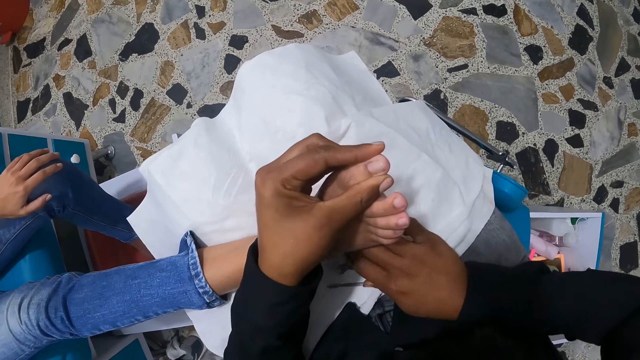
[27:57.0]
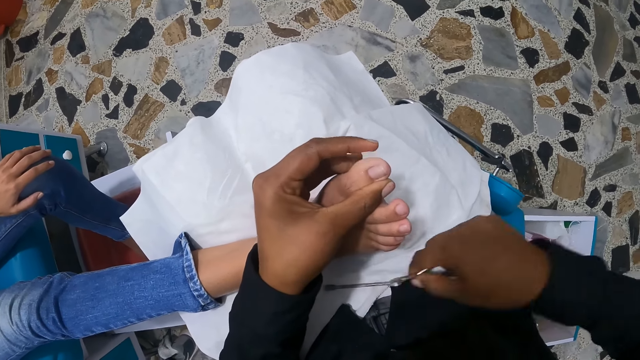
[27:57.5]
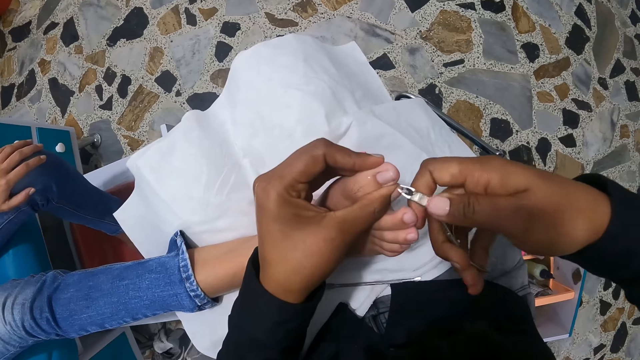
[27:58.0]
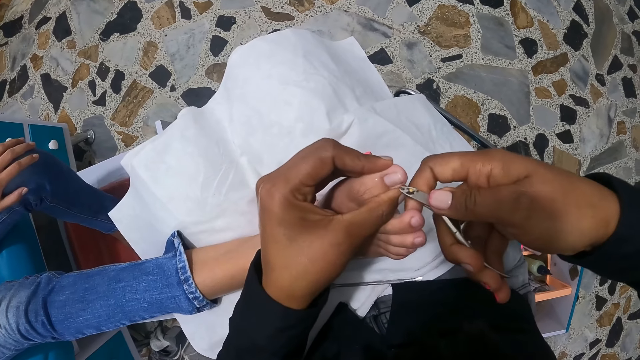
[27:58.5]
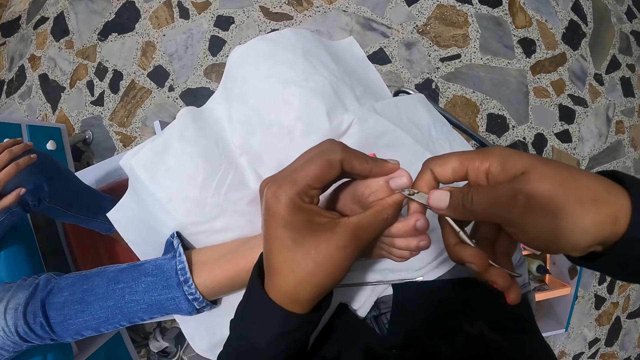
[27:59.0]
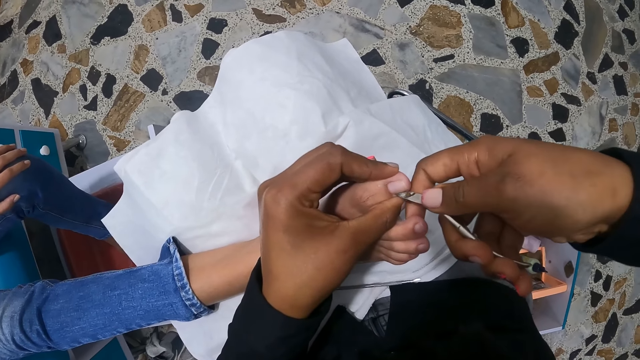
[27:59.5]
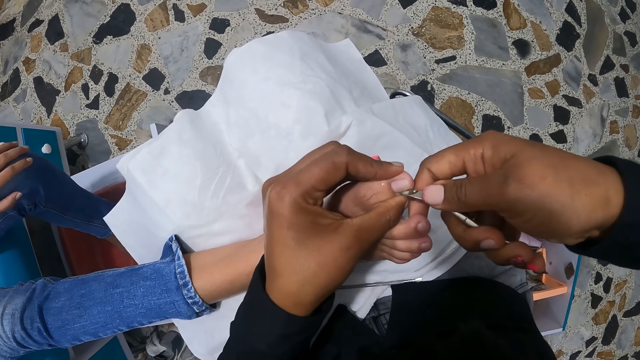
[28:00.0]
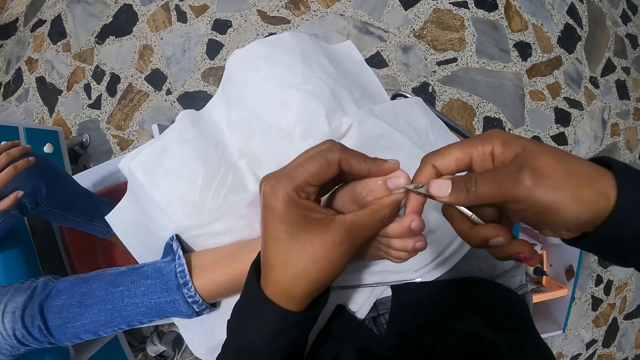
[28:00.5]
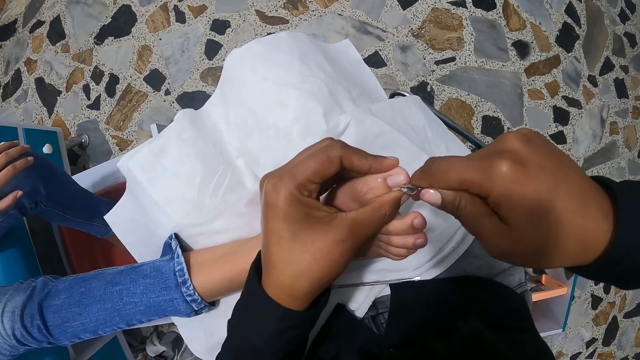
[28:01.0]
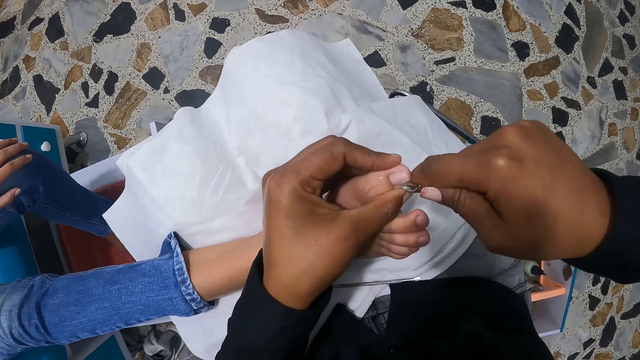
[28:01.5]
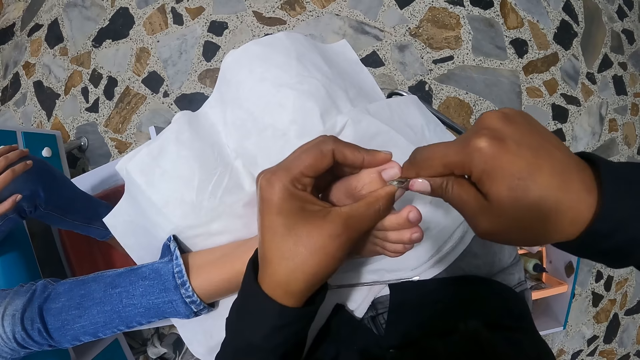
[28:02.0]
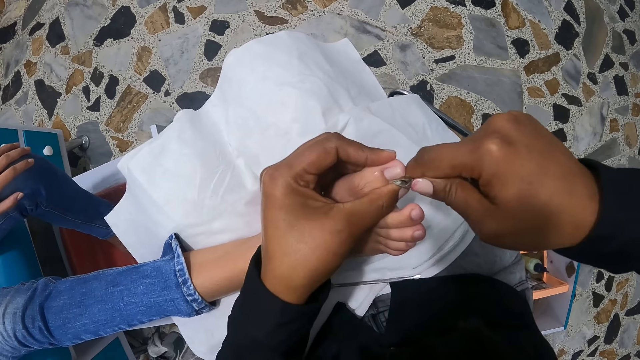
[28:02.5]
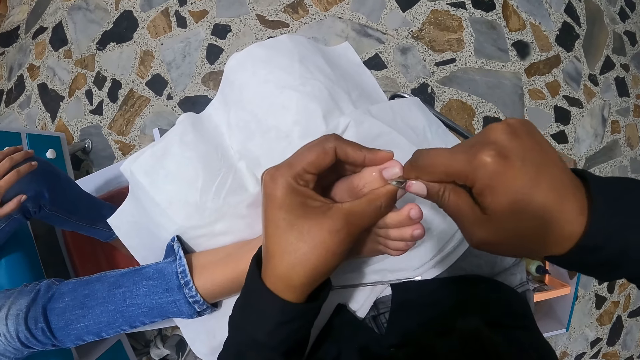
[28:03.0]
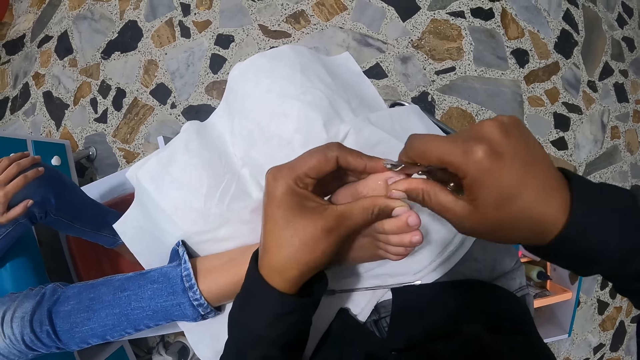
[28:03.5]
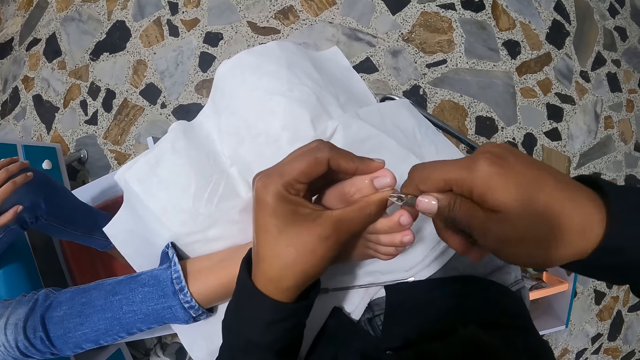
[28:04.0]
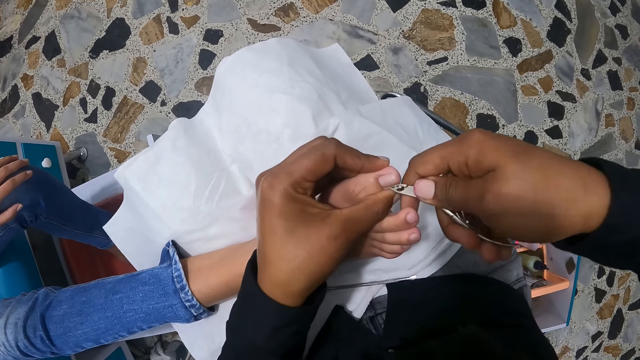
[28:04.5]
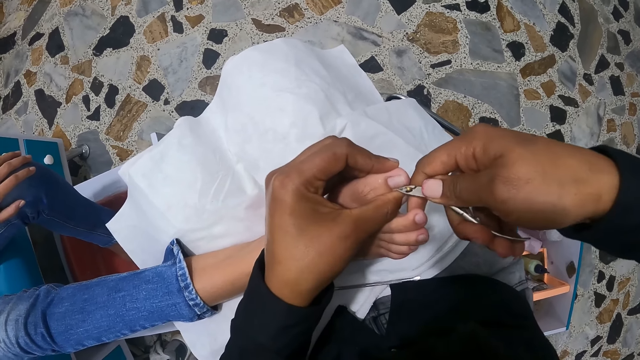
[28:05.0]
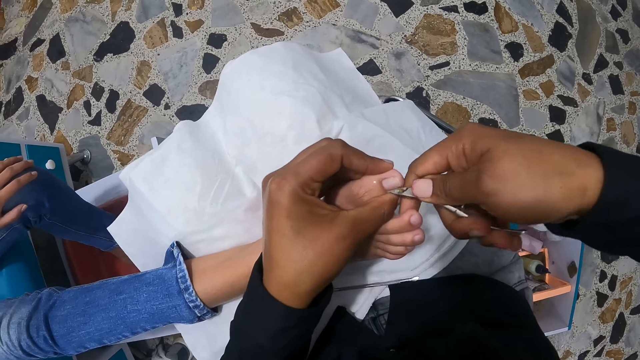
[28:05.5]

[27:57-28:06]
The camera wearer picks up the nail nippers from her lap with her right hand. She trims the big right toe nail of the woman with the nail nippers in her right hand. She rubs the big right toe of the woman with her right thumb. She cuts the nail with the nail nippers or cuticle cutter.

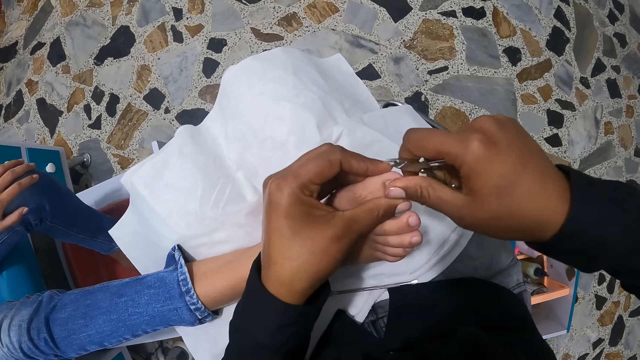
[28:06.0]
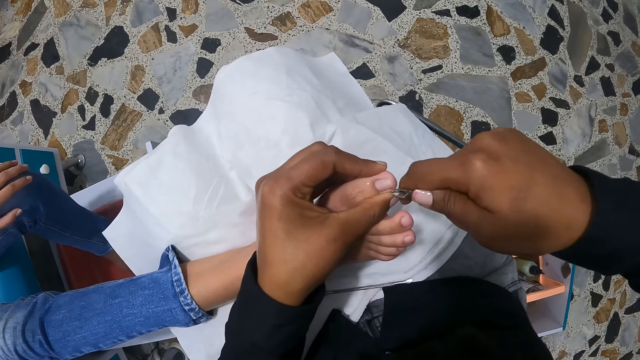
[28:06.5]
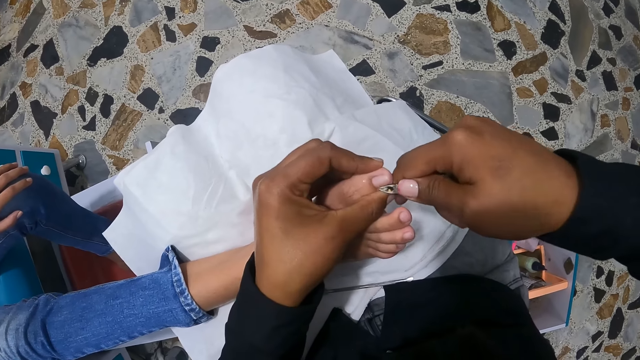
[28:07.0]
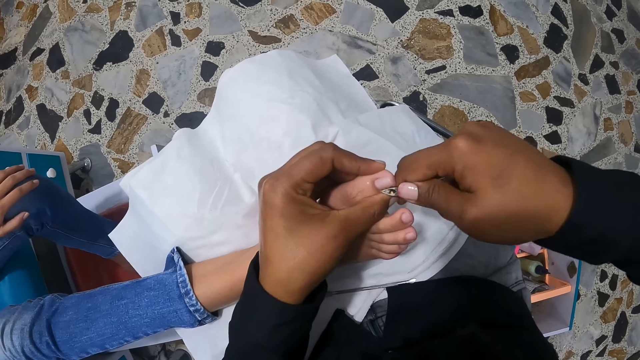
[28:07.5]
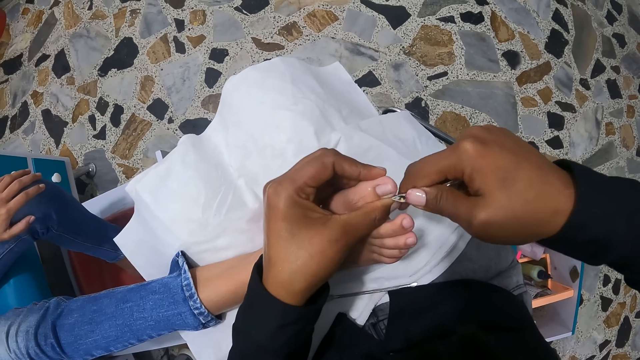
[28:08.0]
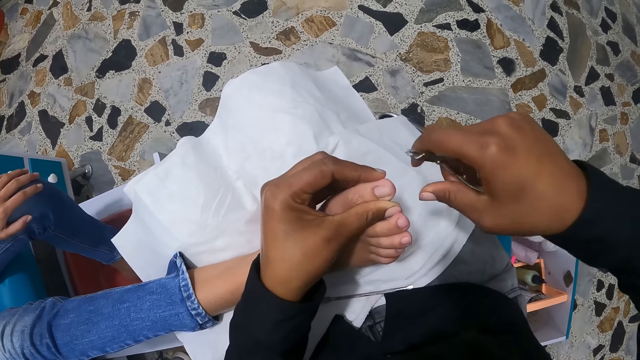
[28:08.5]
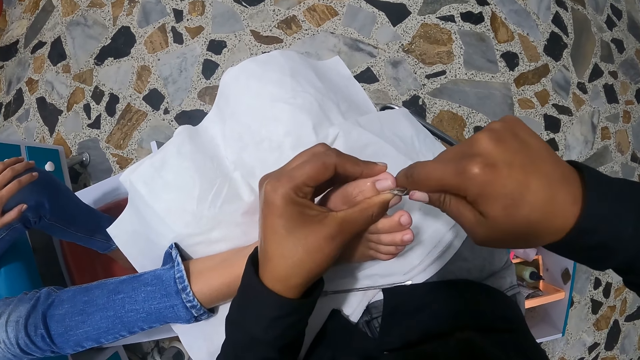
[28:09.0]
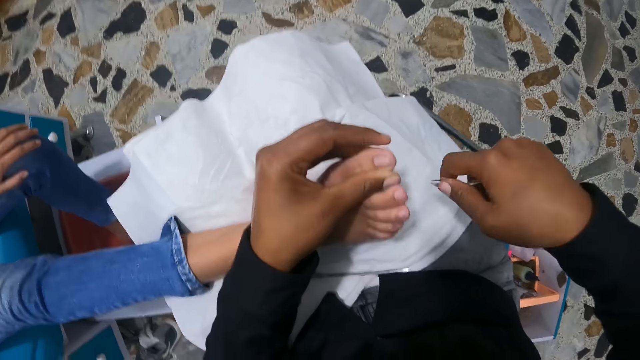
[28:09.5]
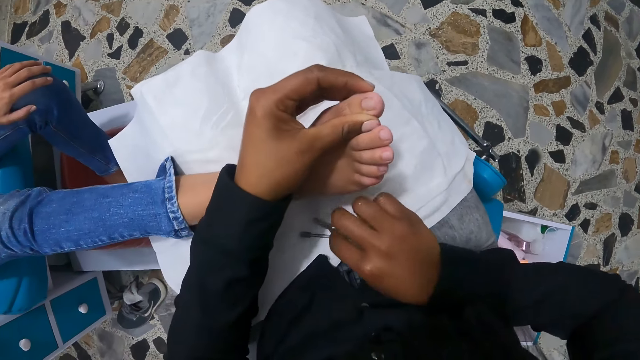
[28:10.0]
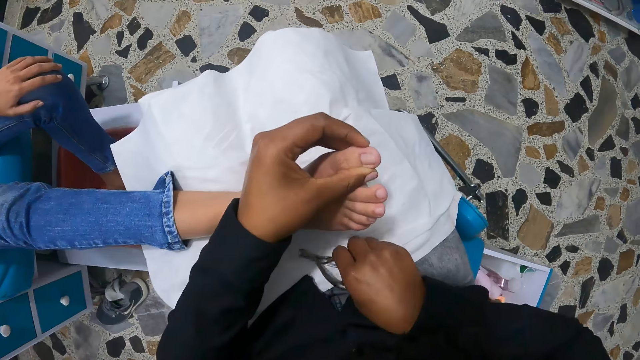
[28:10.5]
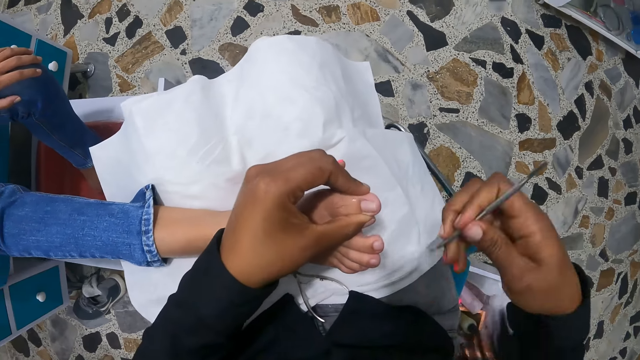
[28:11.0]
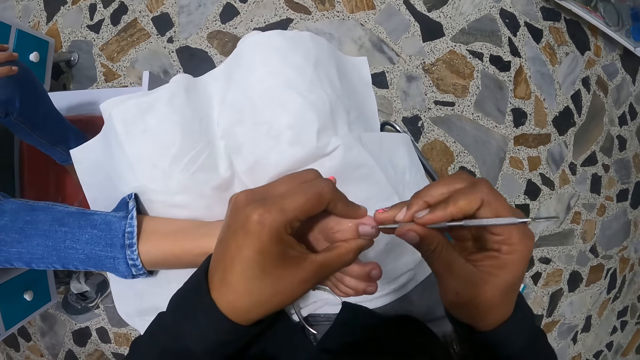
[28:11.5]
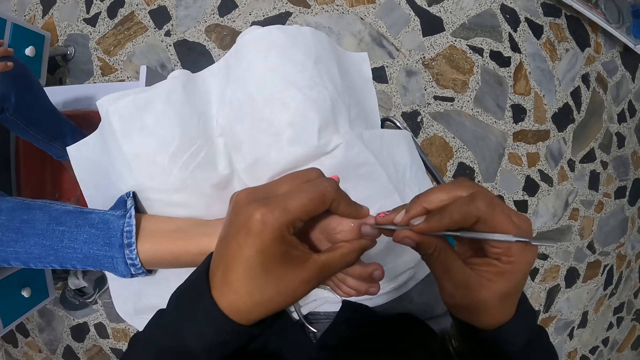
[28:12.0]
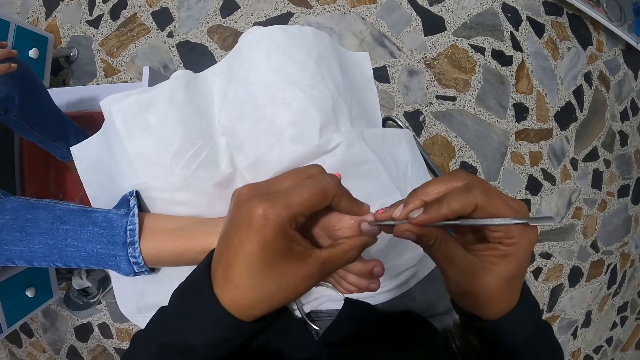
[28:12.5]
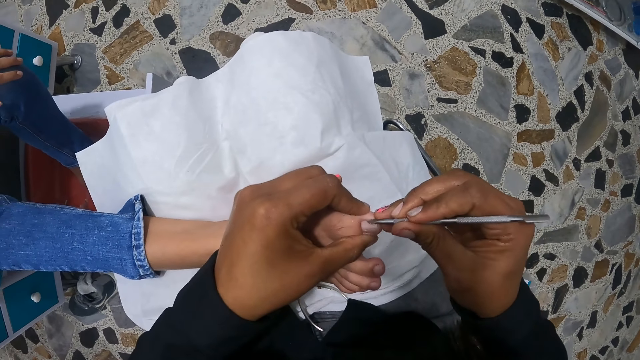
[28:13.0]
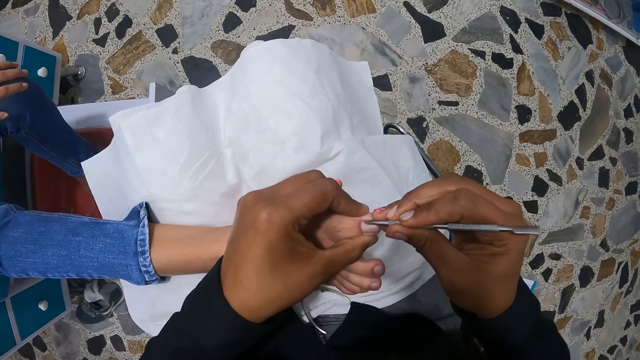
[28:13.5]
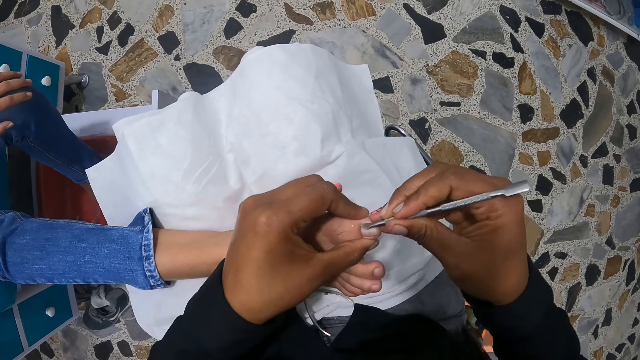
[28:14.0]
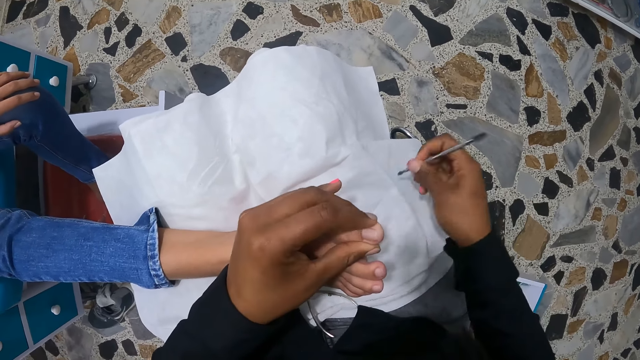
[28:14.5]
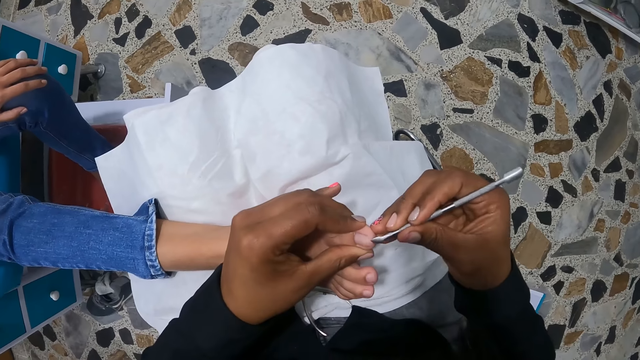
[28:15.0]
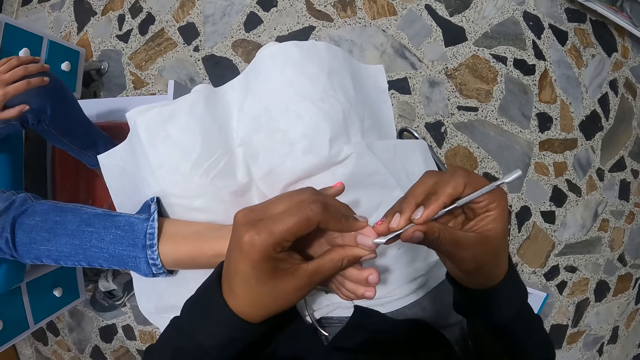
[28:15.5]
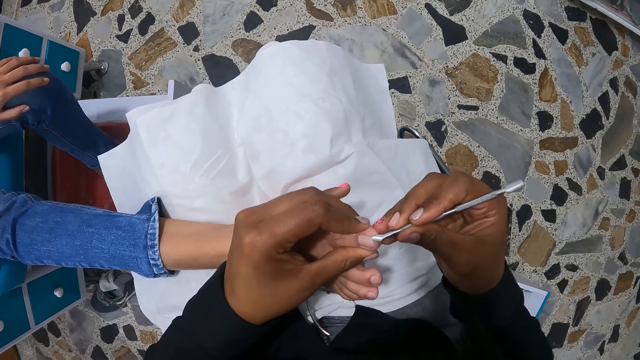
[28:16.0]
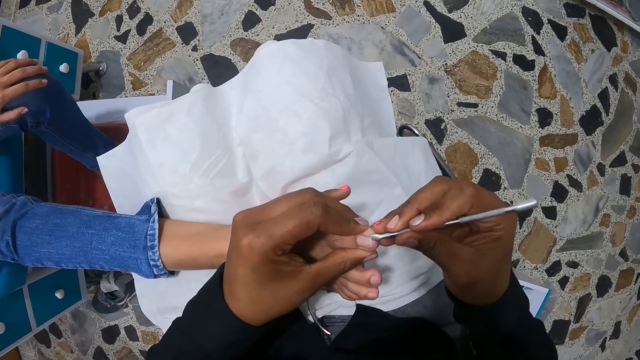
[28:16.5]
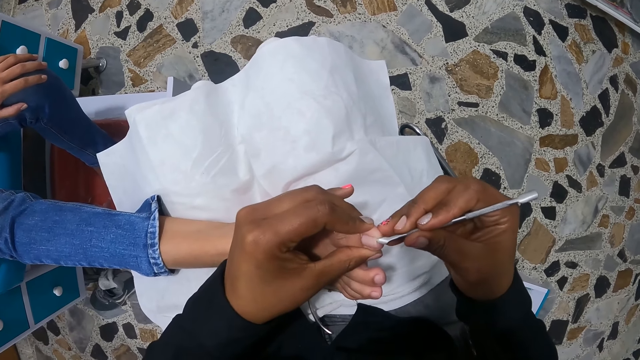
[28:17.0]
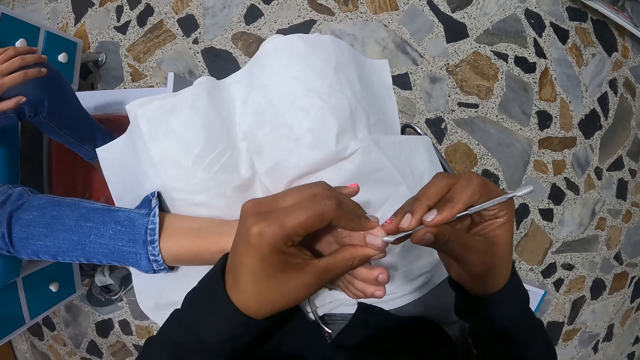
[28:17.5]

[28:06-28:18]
The camera wearer wipes the nail with a finger. She trims the big right toe nail of the woman with the nail nippers in her right hand. She rubs the big right toe of the woman with her right thumb. She trims the big right toe nail of the woman with the nail nippers in her right hand. She drops her nail nippers on her lap with her right hand. She picks up the cuticle pusher or cuticle nail pusher from her lap with her right hand. She files the big right toe of the woman with the cuticle pusher in her right hand. She cuts the nail with the cuticle nail pusher. She cleans the cuticle pusher on the cloth on her lap. She files the big right toe of the woman with the cuticle pusher in her right hand. She cuts the nail with the cuticle nail pusher.
